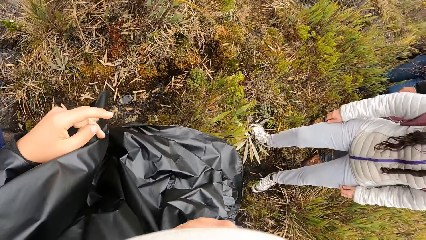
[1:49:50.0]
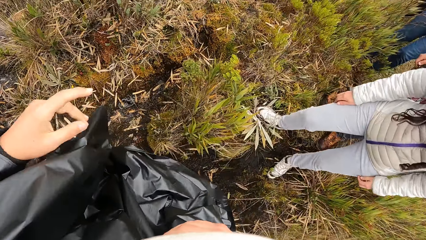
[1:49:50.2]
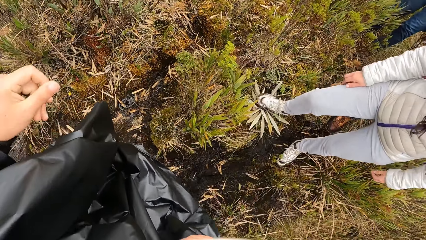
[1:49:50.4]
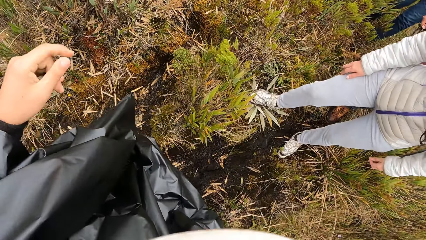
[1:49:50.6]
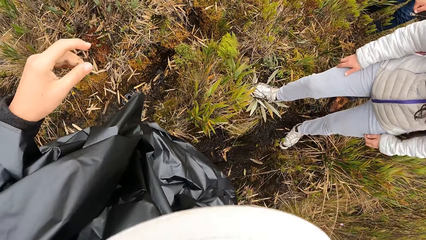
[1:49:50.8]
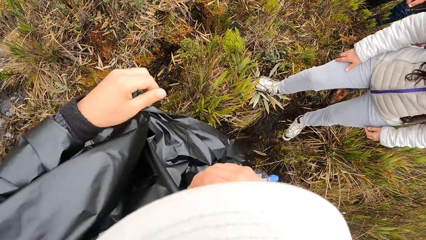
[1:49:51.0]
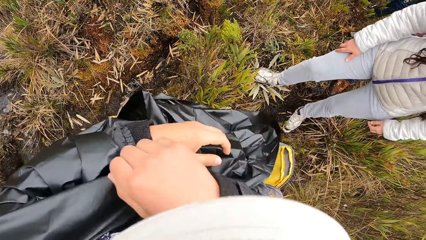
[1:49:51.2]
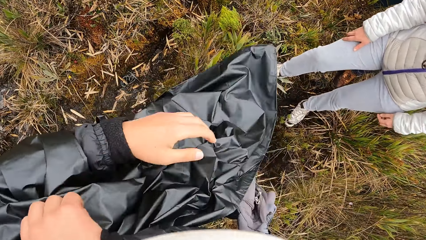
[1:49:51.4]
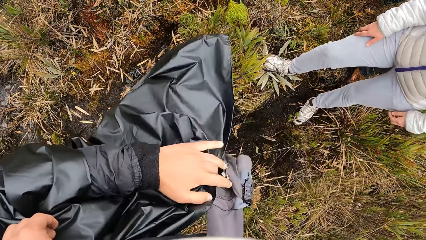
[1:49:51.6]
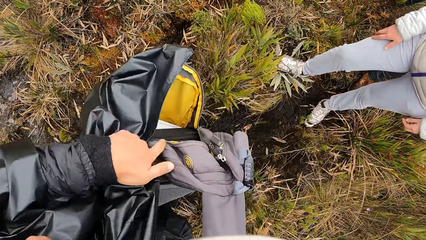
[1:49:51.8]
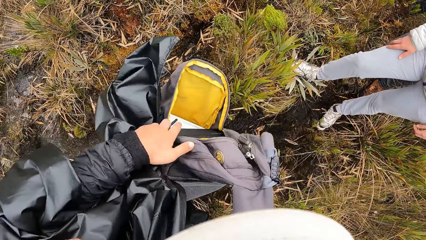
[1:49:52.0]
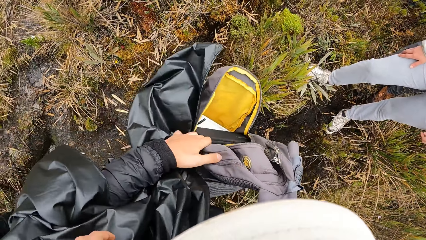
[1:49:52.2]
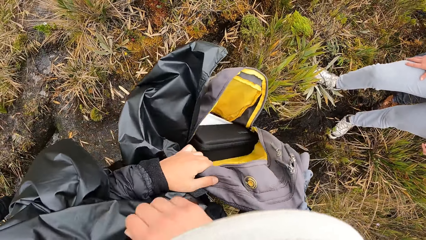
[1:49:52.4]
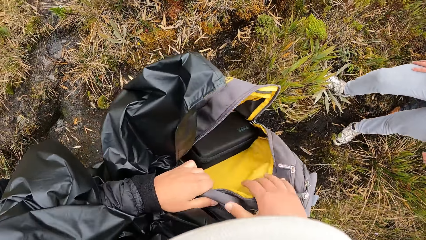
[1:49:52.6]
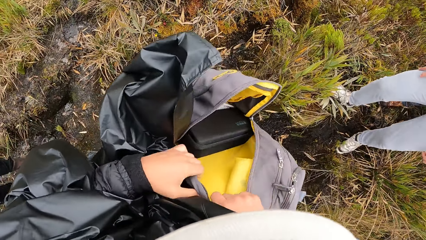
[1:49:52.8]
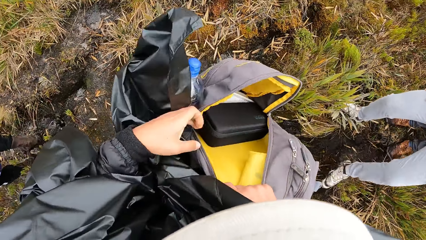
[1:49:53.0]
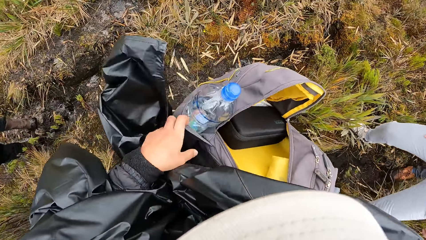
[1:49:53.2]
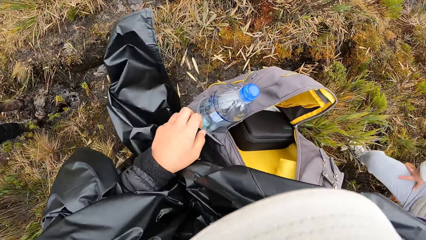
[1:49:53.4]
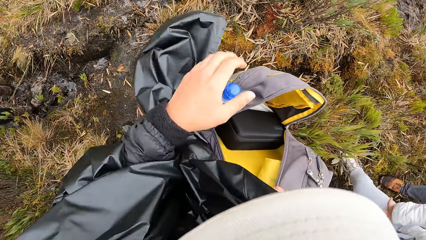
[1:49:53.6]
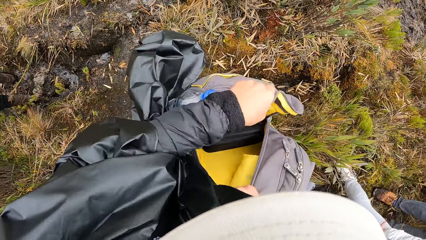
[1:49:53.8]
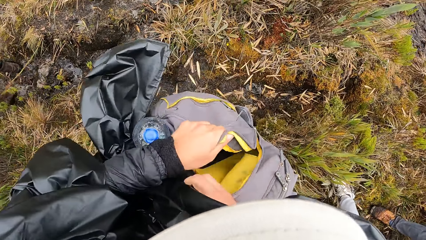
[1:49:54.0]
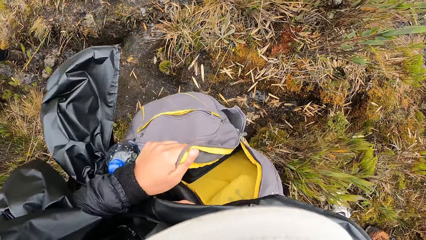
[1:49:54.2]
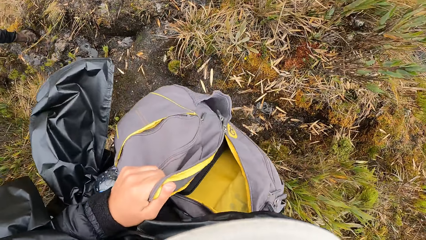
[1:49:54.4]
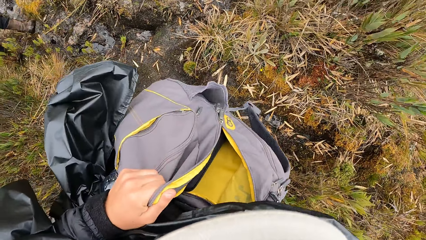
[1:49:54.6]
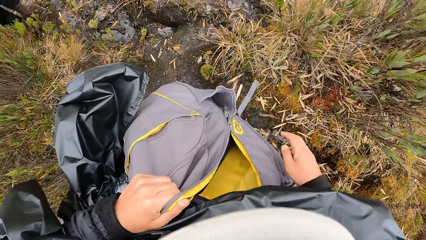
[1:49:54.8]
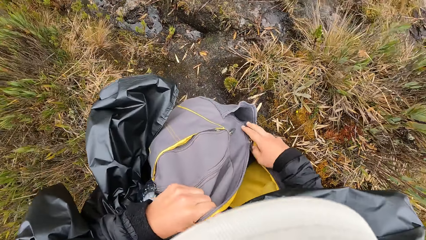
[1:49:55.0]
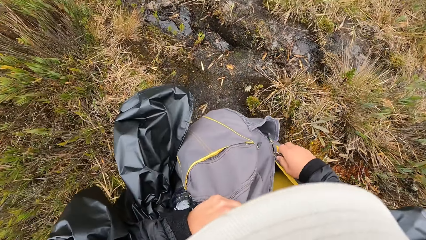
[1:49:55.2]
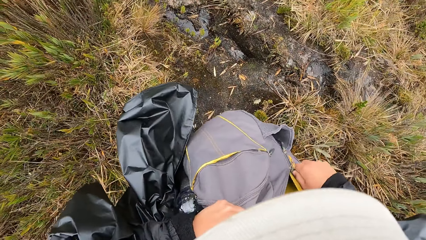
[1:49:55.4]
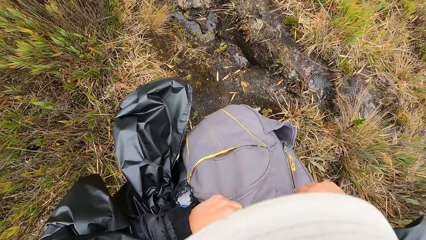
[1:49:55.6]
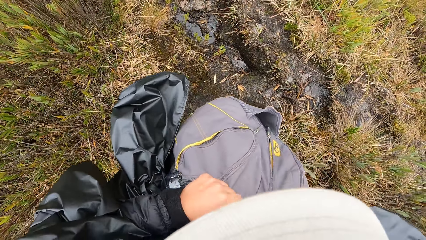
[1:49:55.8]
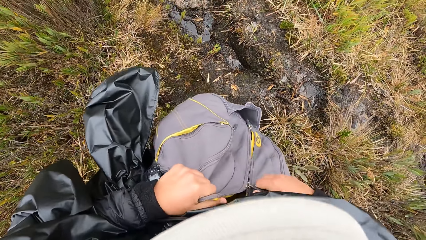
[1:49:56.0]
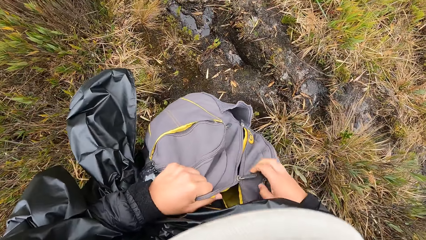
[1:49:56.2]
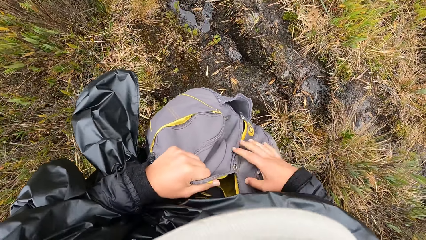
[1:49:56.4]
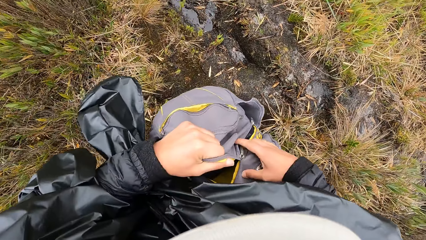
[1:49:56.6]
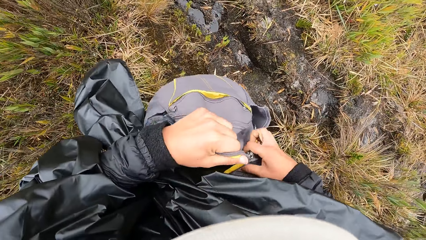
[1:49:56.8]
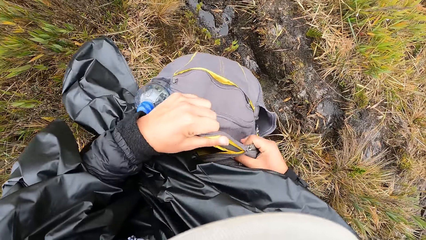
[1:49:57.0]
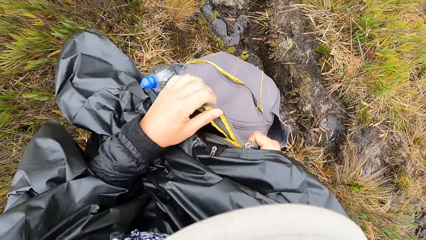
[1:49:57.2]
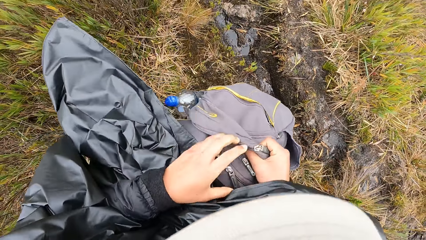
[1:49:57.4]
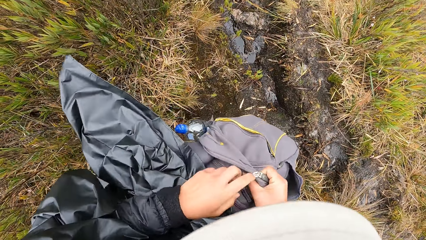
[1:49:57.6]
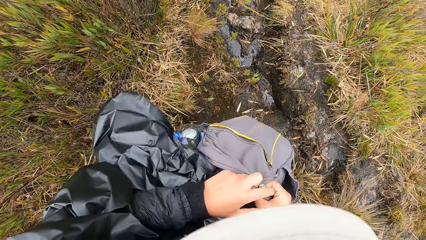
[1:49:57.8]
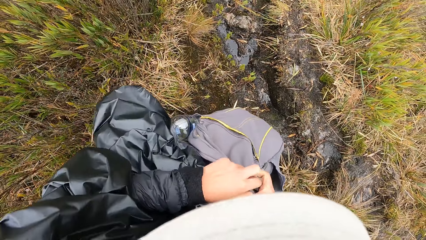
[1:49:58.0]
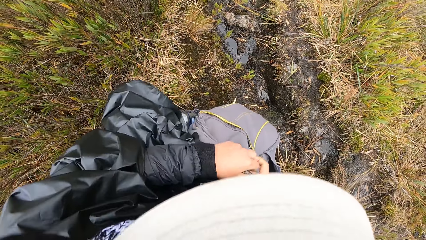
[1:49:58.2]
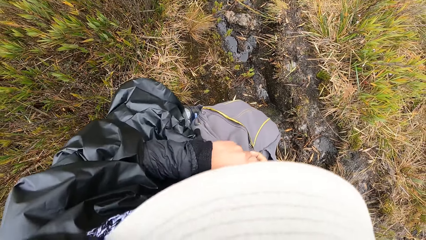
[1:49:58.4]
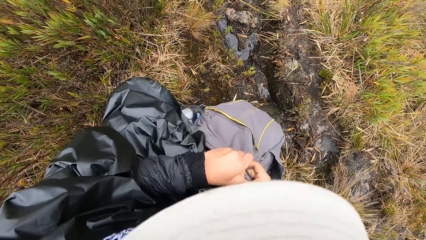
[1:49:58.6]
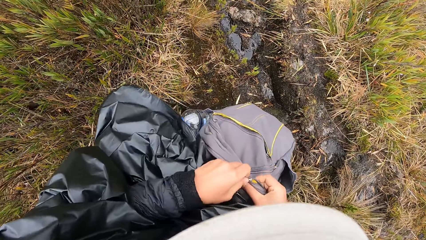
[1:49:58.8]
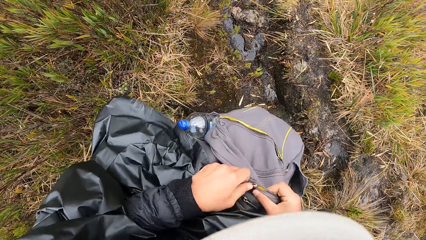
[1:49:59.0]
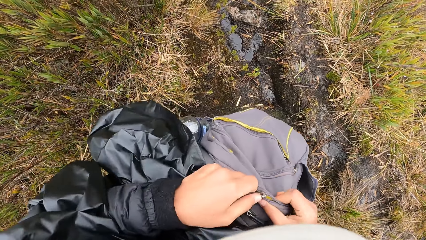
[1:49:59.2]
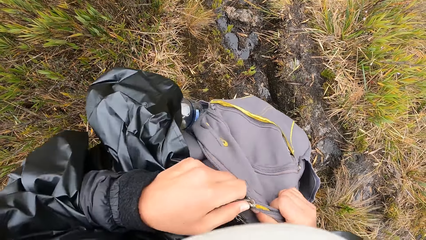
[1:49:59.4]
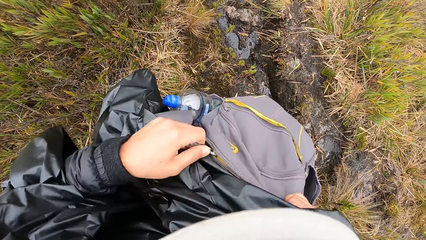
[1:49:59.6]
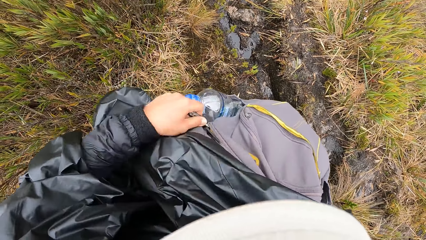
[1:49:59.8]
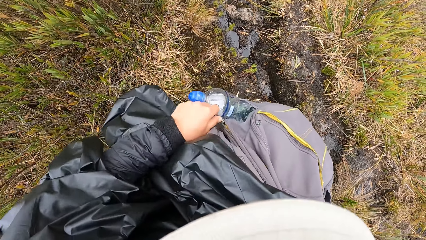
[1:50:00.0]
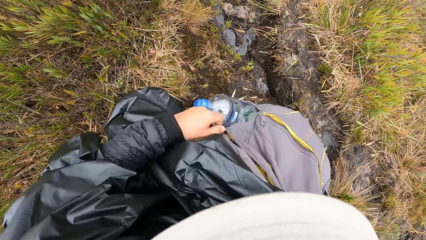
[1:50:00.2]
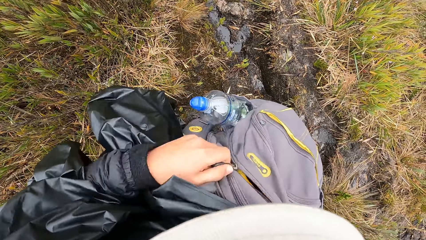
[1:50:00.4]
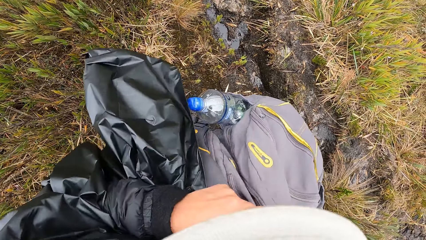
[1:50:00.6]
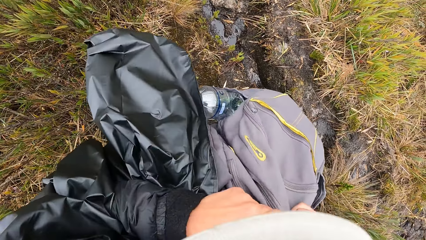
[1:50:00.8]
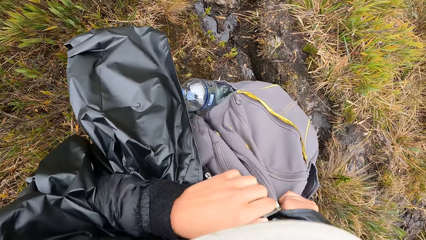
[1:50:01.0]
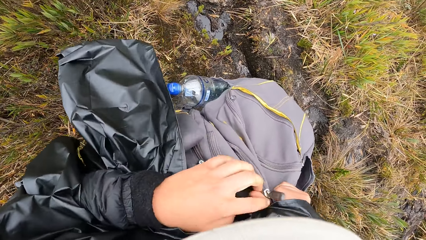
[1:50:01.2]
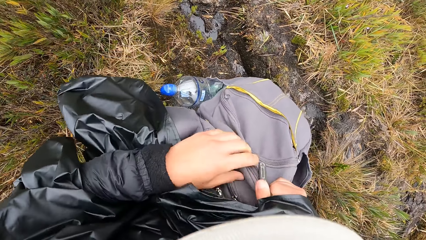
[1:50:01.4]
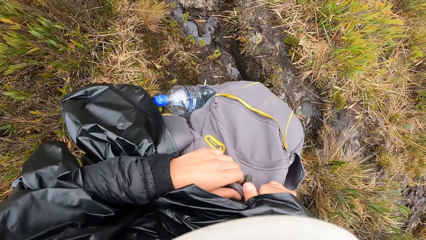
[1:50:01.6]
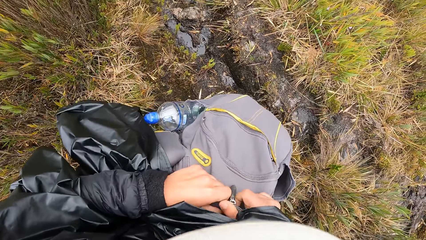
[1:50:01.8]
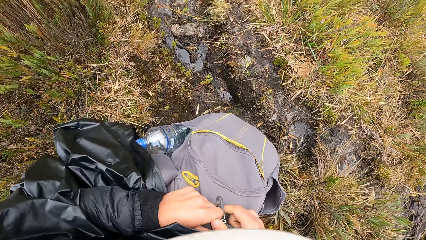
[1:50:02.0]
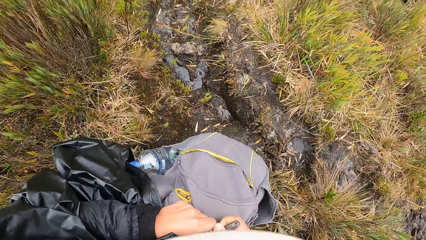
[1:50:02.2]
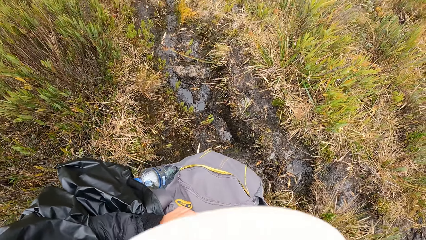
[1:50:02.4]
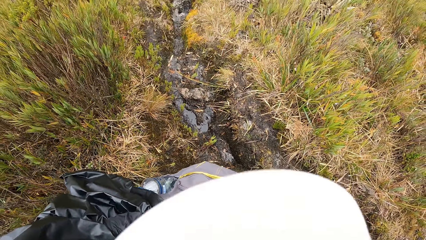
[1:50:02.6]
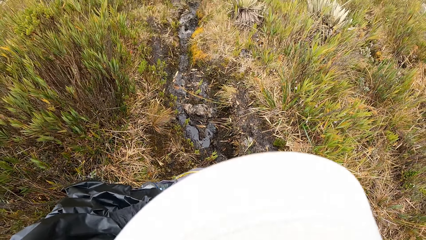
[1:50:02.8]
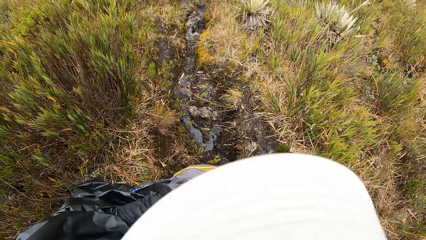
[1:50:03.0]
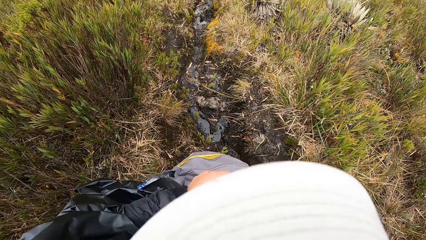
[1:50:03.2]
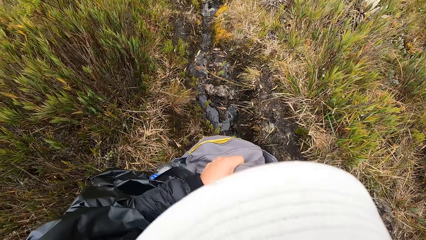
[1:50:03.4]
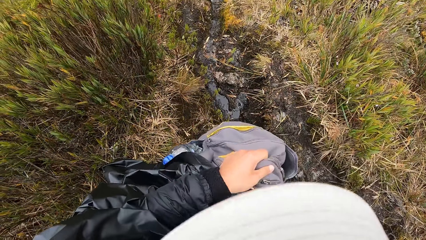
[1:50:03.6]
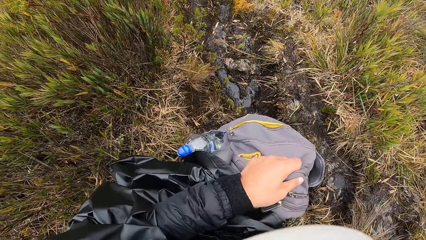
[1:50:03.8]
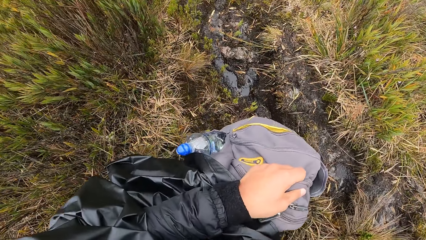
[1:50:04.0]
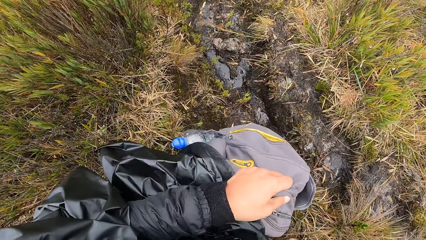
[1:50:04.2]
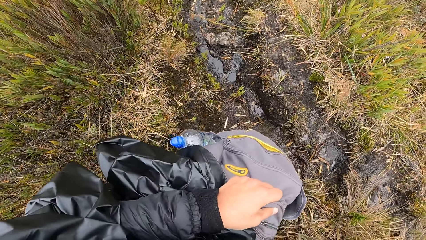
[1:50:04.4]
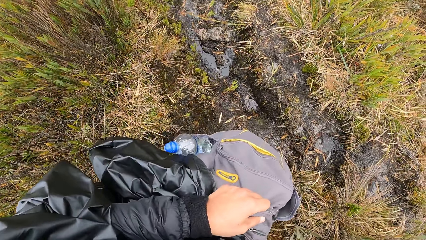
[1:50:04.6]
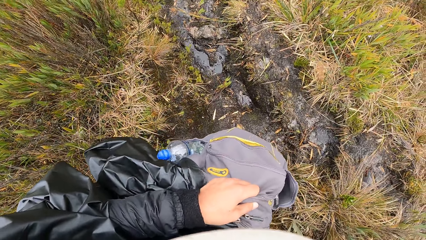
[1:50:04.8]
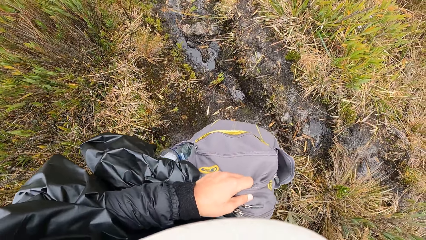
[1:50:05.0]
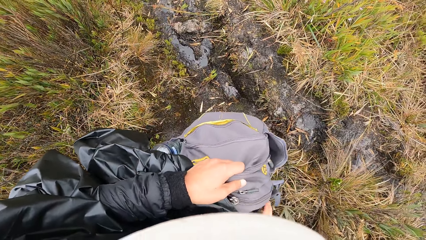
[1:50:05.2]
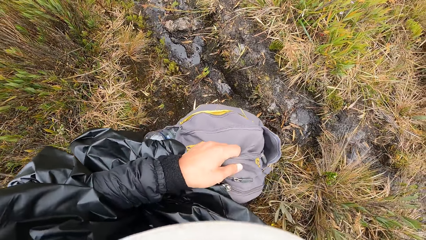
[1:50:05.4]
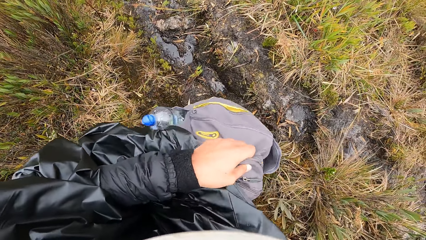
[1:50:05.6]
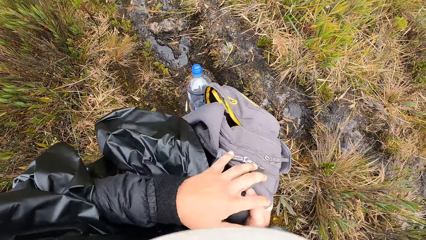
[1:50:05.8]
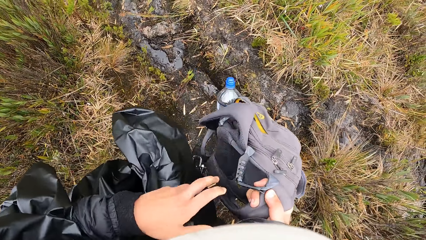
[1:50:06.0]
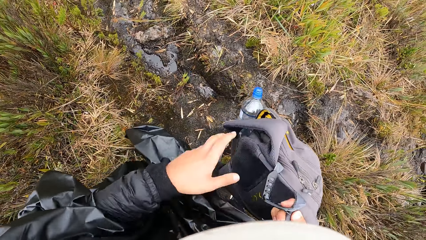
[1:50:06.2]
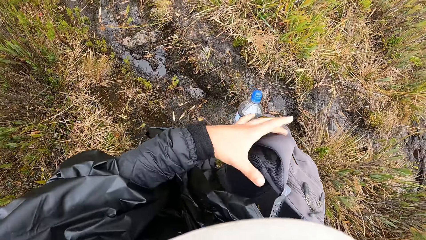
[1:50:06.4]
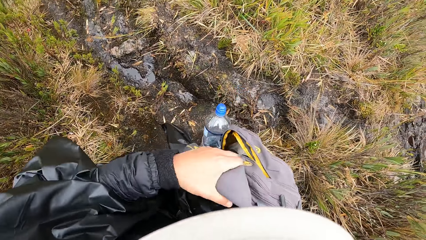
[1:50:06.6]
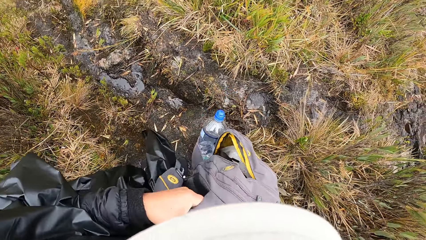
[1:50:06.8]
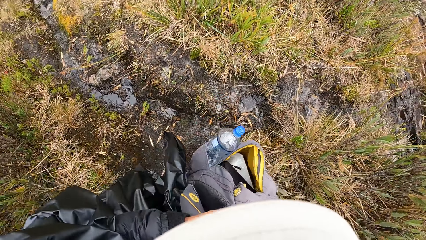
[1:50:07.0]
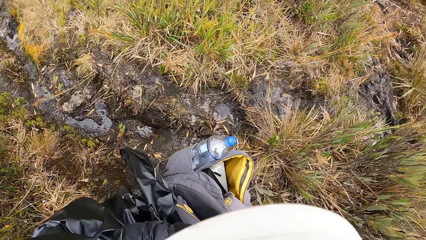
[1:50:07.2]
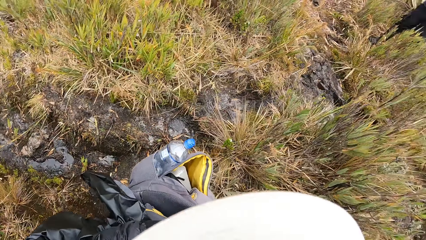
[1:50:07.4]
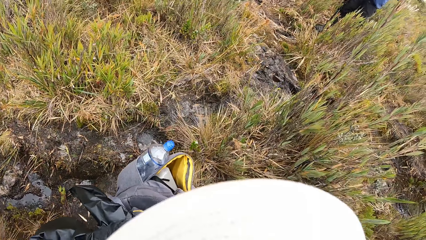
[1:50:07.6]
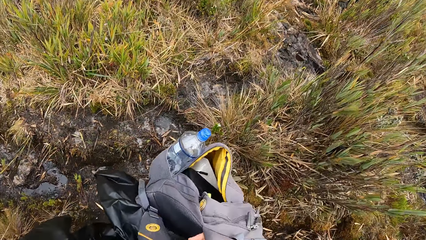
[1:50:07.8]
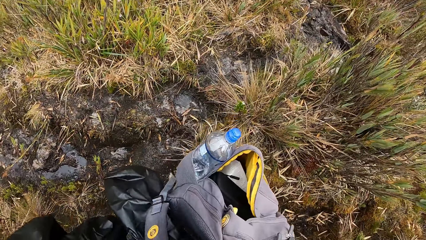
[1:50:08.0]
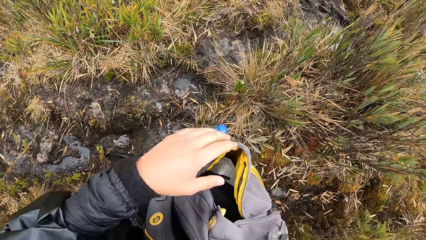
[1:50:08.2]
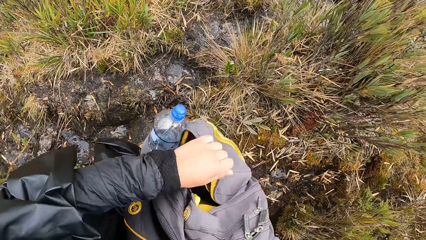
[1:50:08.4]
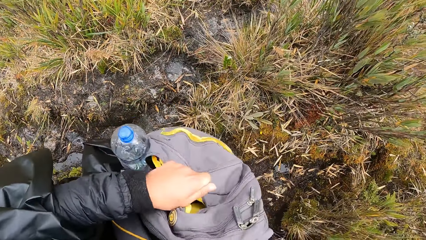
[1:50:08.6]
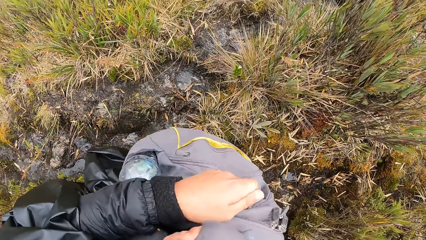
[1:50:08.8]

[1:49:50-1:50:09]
The camera wearer holds a bag with her left hand. She opens the bag. She holds the bag with her right hand. She holds the bag with her left hand. She closes a zip on the bag with her right hand. She holds the bag with her right hand. She closes the zip on the bag with her left hand. She holds the bag with her left hand. She holds the bag with her right hand. She carries the bag. She holds the bag with both hands.
